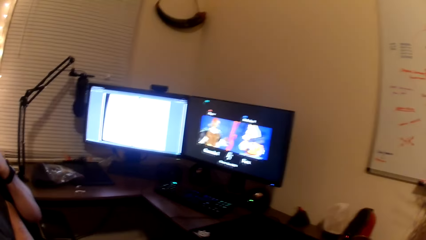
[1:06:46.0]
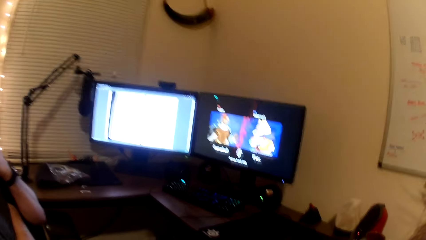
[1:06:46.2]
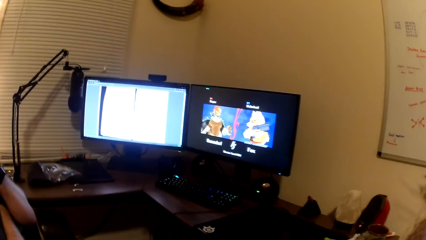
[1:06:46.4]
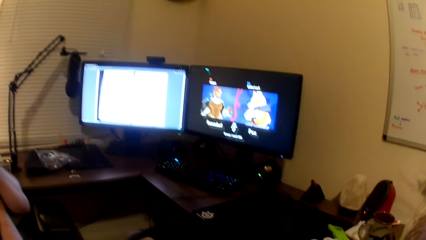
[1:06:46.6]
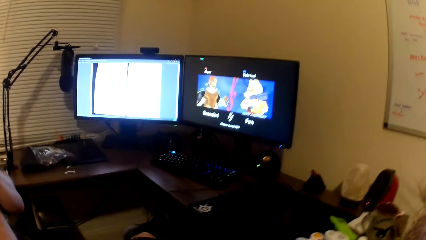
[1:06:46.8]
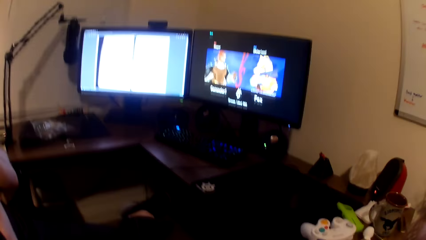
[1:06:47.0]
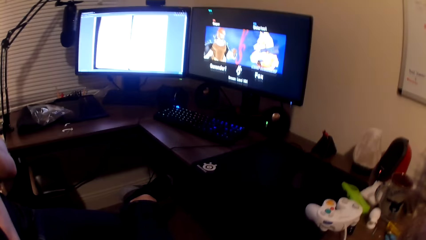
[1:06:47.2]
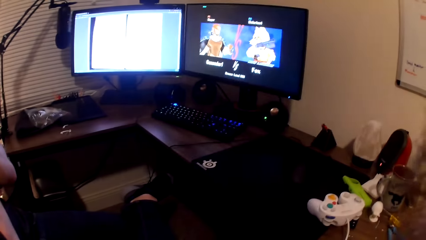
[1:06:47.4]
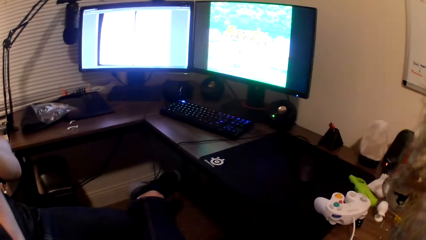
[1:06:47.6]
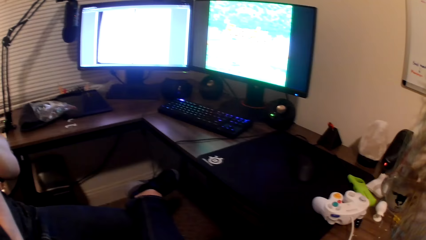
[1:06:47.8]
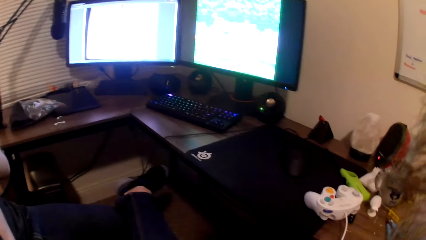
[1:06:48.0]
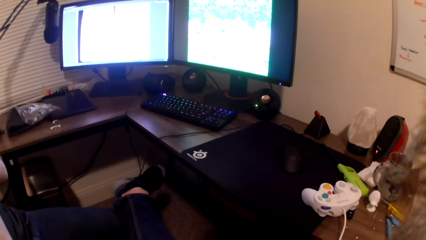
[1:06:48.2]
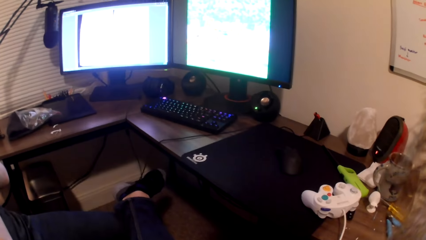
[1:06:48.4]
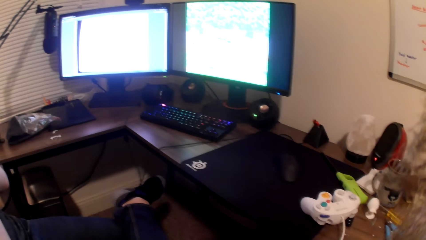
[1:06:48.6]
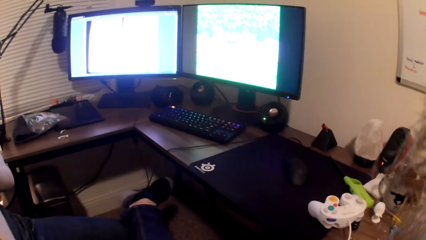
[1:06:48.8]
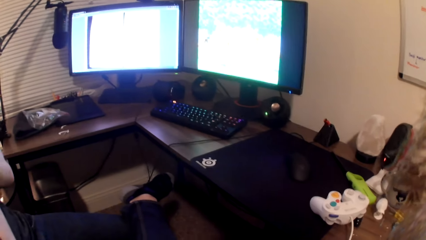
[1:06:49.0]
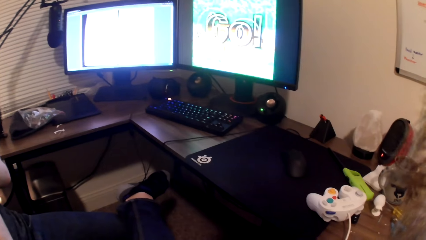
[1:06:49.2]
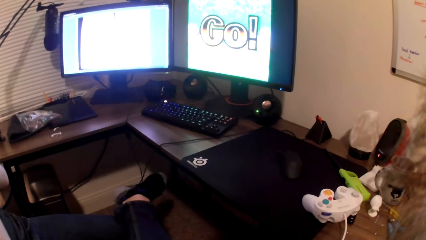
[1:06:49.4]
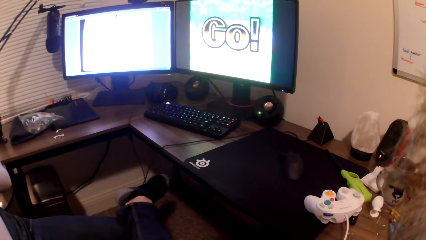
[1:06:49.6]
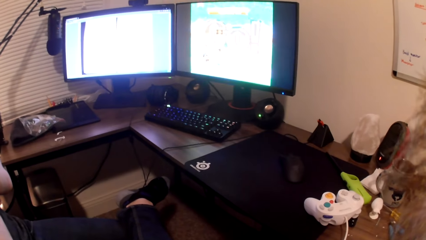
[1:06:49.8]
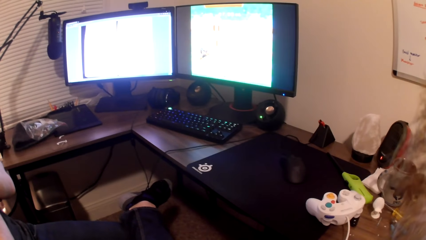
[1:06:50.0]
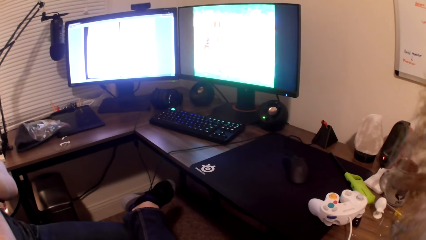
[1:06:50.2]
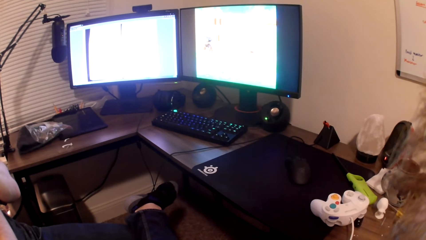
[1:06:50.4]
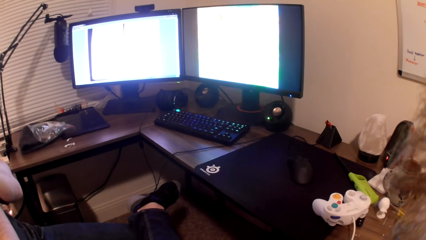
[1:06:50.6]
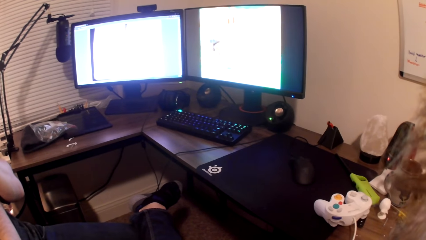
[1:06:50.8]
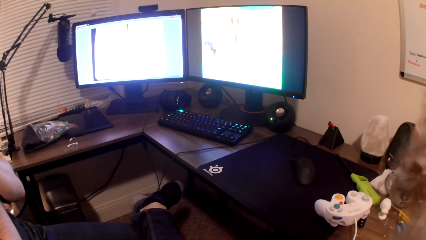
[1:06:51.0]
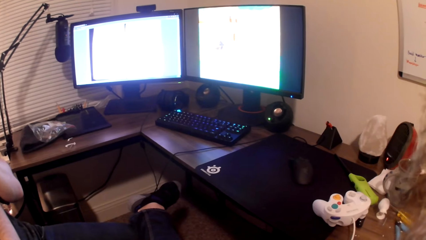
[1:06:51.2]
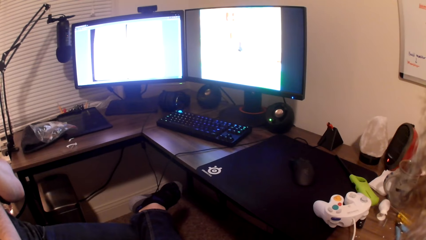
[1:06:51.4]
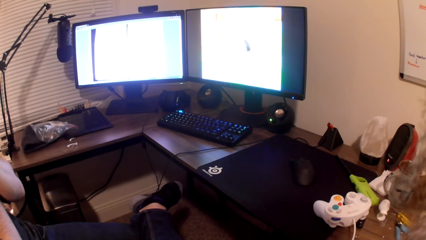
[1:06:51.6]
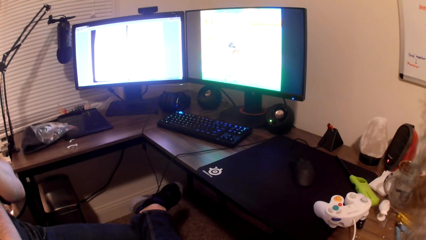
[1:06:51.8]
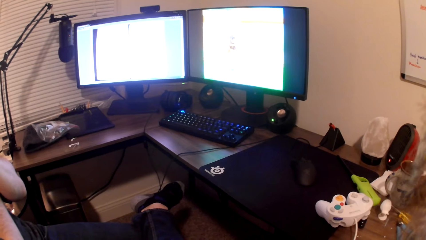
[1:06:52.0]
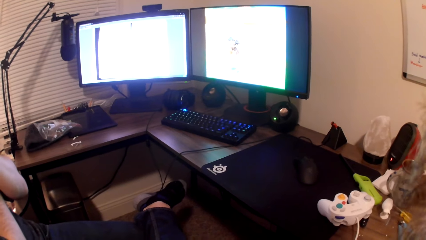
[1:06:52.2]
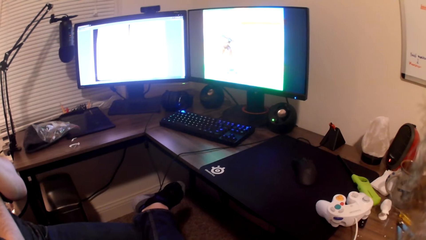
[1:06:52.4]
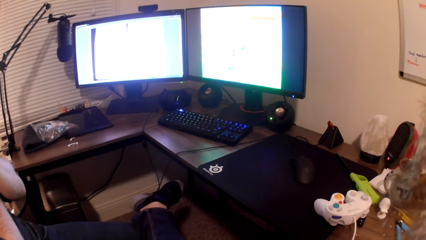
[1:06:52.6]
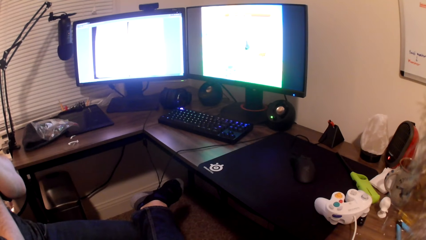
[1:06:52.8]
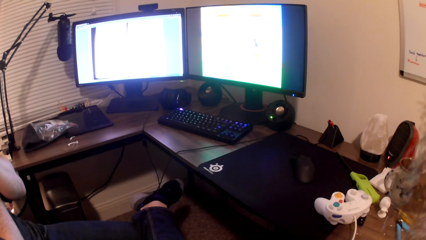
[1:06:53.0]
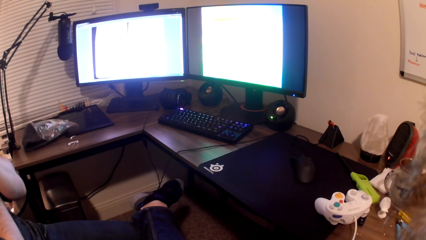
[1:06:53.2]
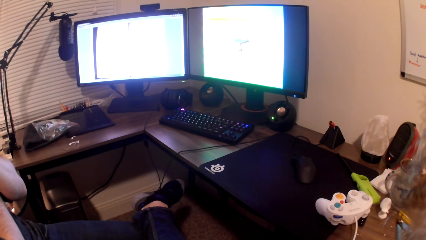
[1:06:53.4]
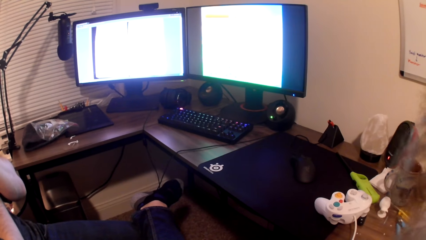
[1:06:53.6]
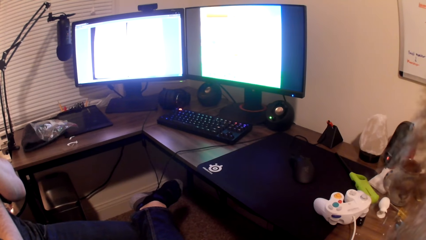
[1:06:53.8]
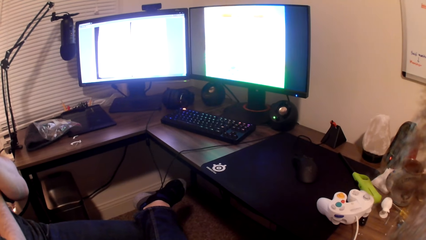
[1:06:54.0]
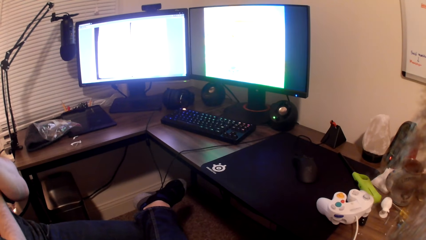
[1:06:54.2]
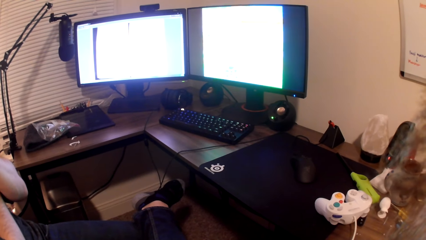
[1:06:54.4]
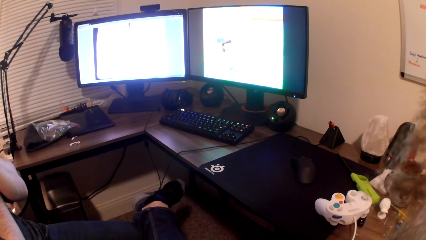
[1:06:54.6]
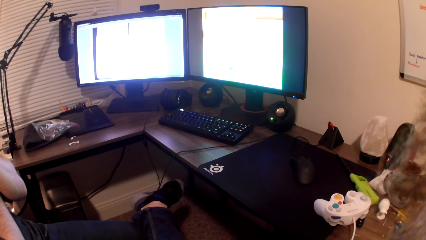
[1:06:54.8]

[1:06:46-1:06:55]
The camera wearer plays the video game.

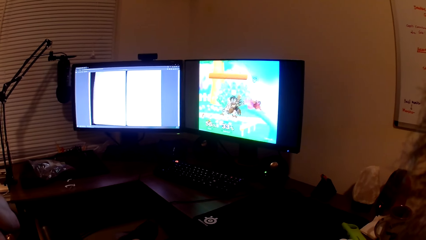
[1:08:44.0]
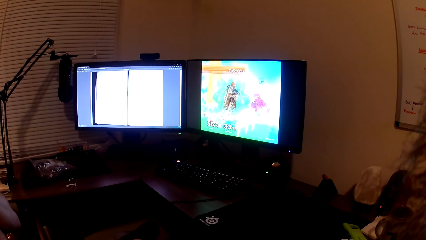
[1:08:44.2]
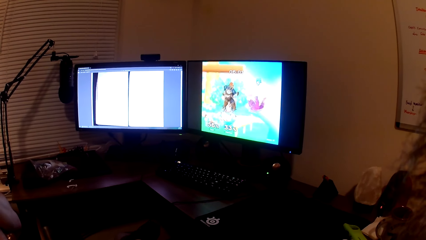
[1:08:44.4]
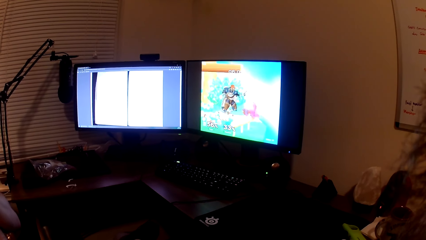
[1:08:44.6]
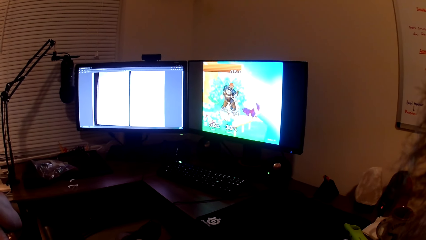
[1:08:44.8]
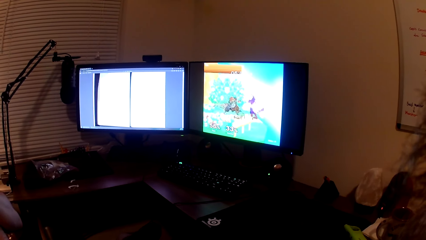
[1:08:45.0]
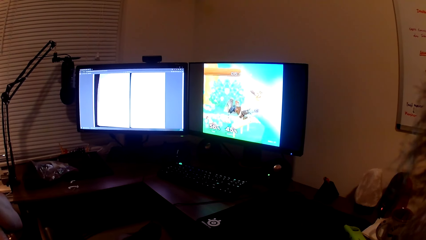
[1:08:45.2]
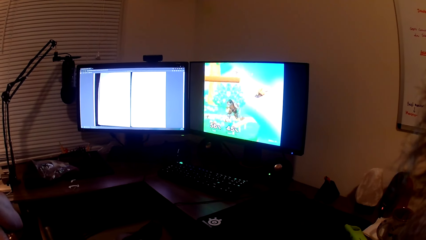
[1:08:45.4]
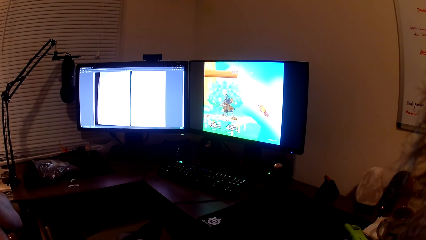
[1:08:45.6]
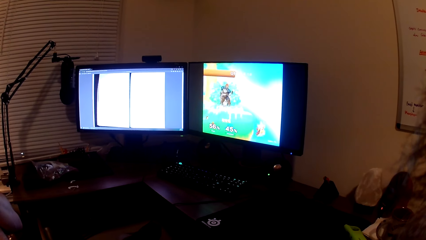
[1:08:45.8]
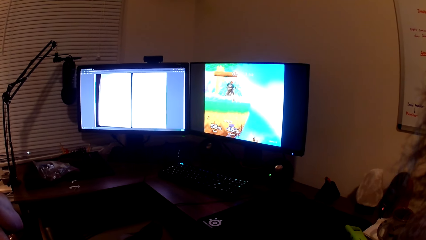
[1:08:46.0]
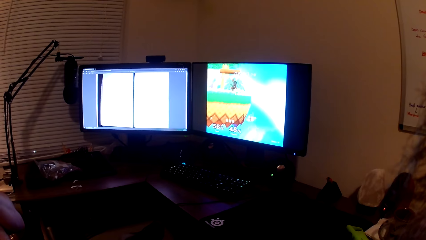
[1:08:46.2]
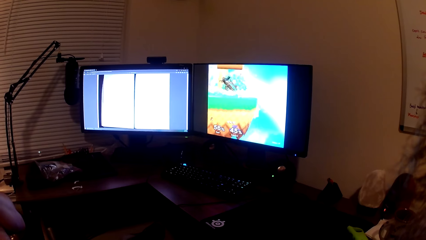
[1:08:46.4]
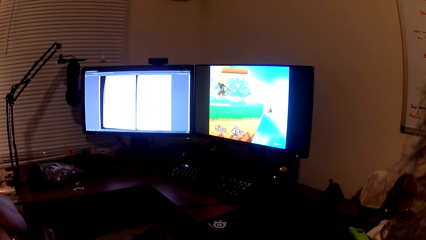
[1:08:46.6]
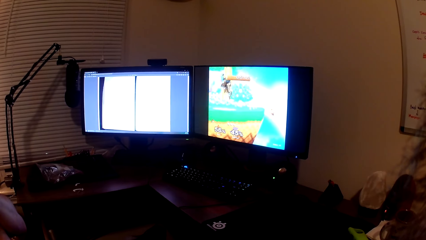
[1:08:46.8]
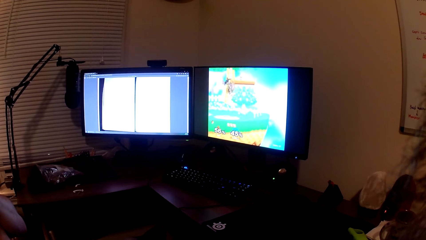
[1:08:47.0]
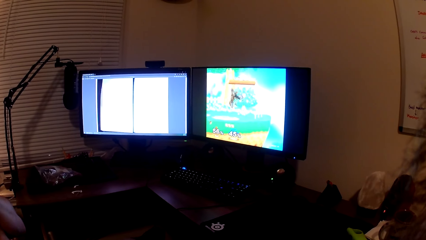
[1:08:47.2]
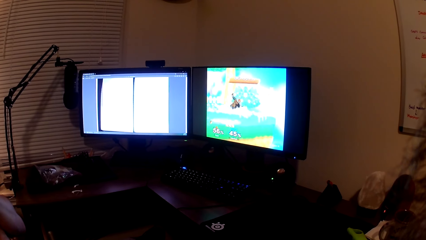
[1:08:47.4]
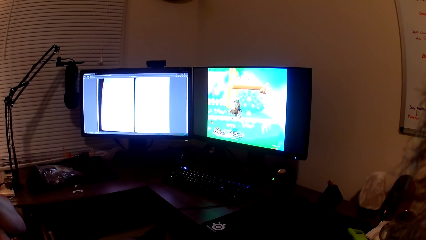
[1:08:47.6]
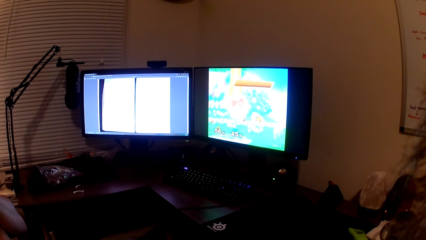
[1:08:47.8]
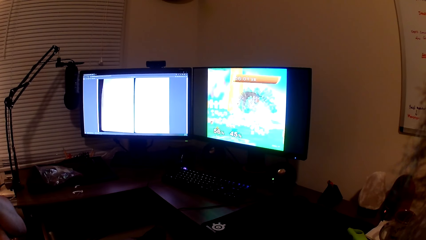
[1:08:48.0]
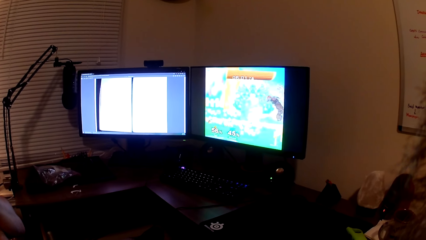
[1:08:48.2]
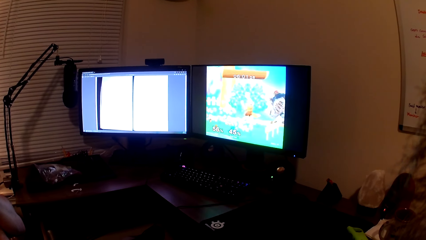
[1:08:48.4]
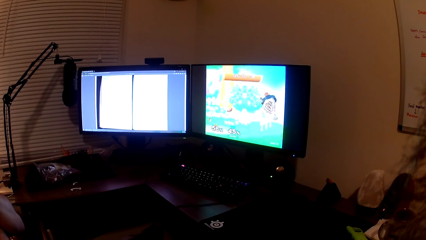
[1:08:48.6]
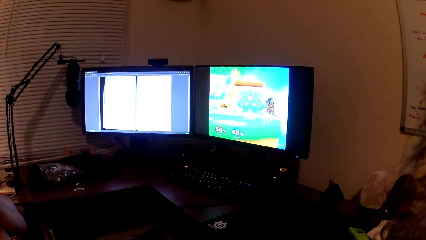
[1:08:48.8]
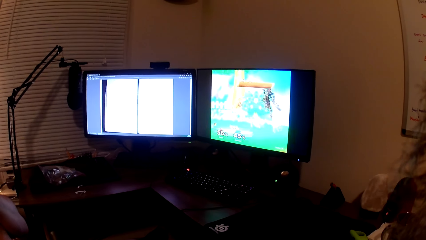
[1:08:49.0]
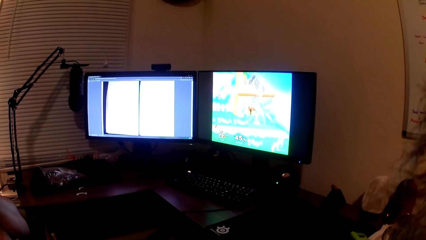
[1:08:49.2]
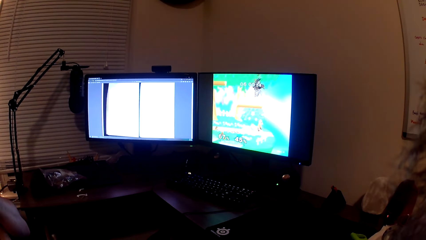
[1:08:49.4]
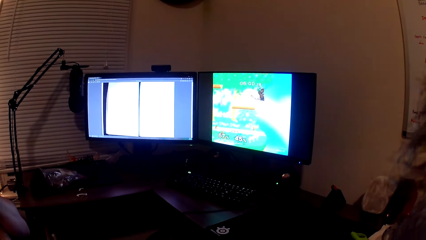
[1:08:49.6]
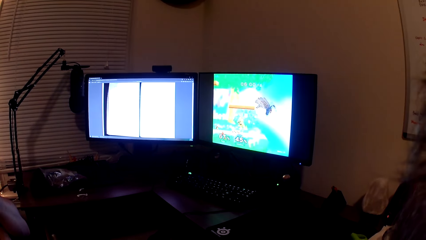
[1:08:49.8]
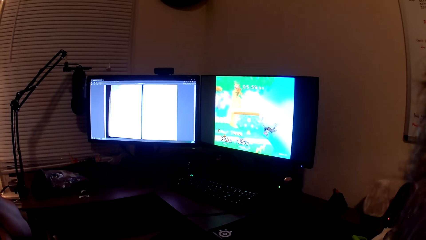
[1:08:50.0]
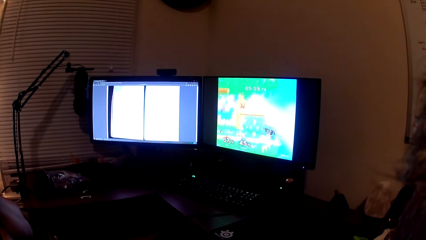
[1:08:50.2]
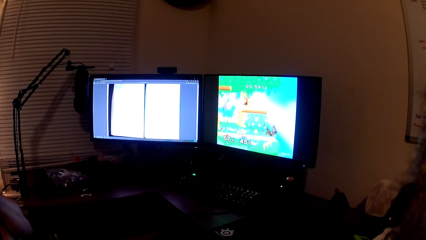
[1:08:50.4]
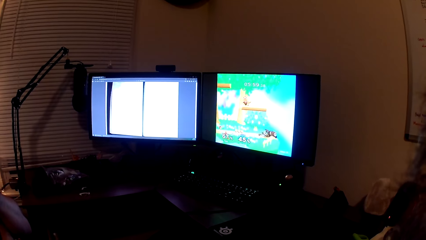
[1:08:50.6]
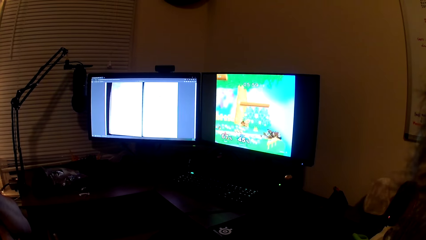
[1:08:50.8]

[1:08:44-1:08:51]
The camera wearer looks at the computer.
